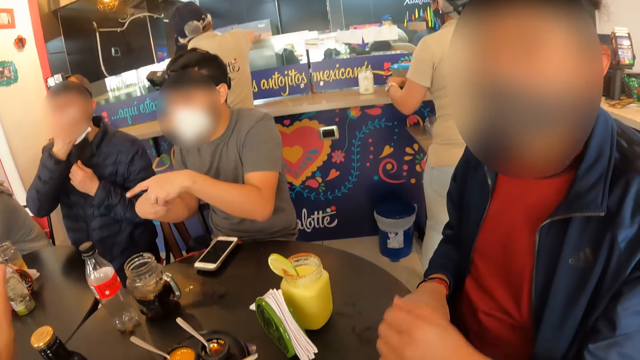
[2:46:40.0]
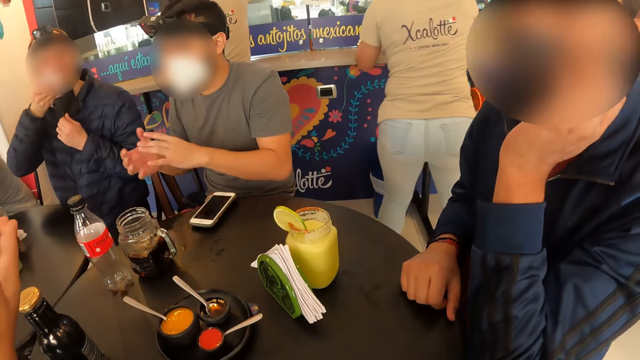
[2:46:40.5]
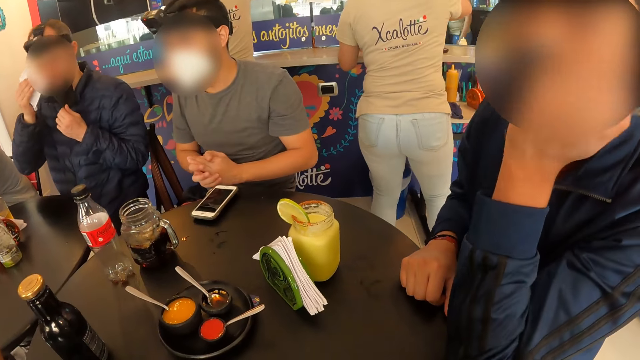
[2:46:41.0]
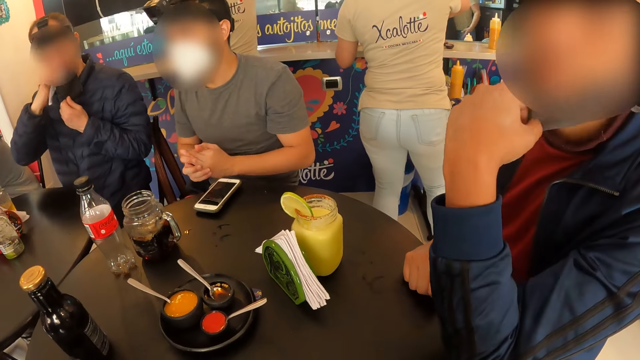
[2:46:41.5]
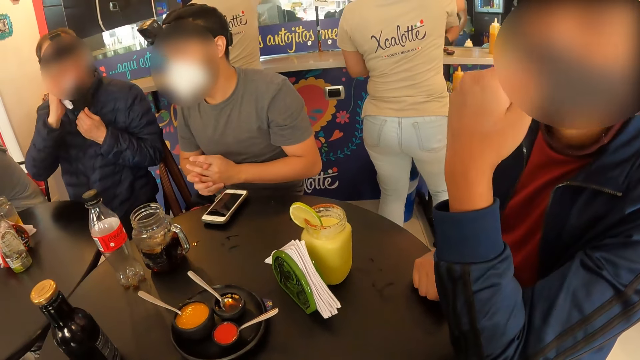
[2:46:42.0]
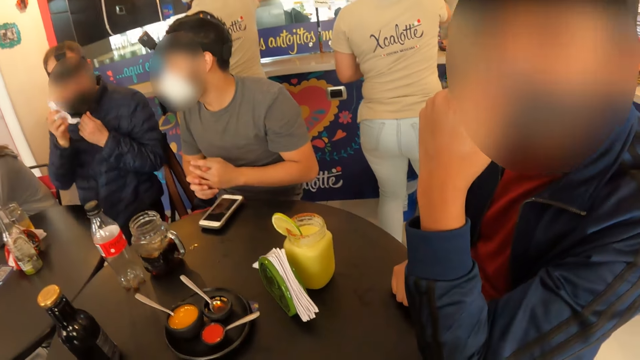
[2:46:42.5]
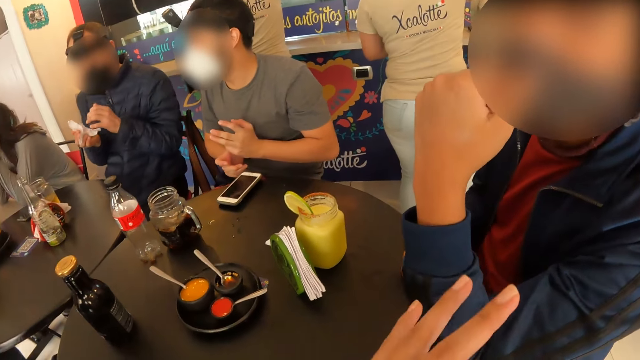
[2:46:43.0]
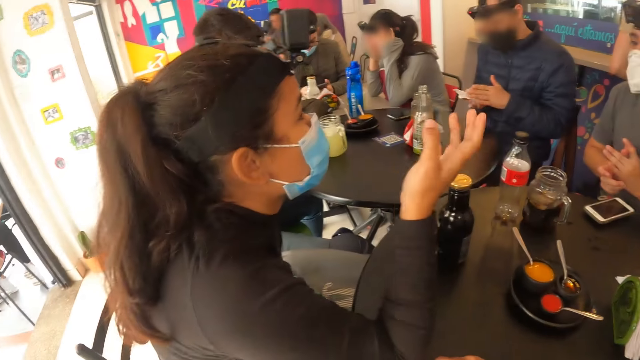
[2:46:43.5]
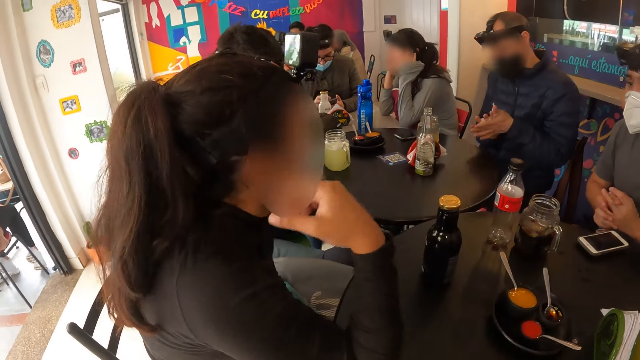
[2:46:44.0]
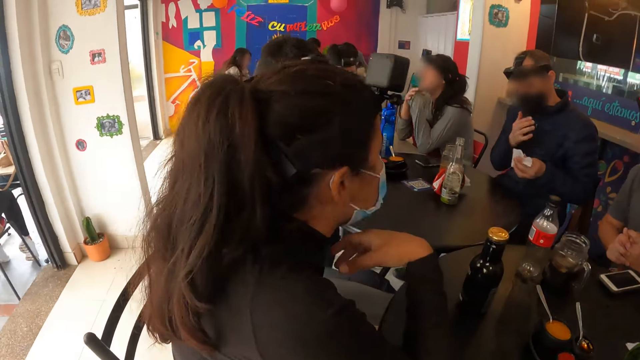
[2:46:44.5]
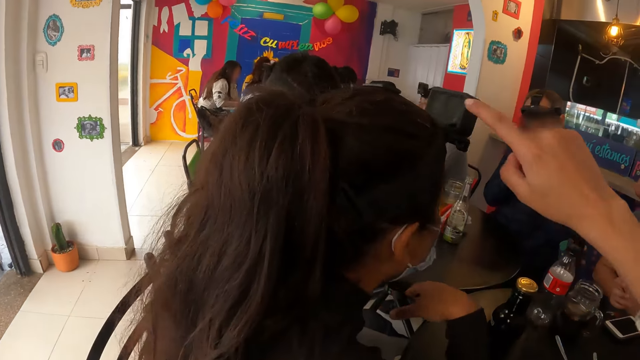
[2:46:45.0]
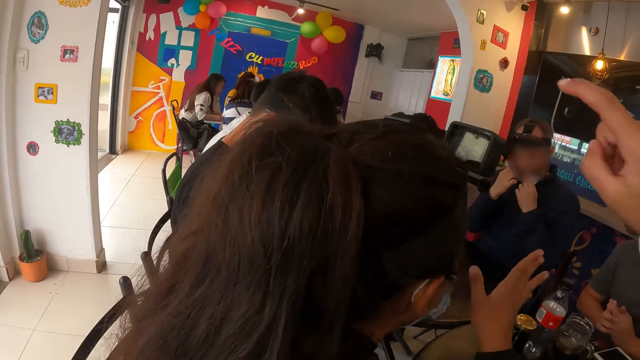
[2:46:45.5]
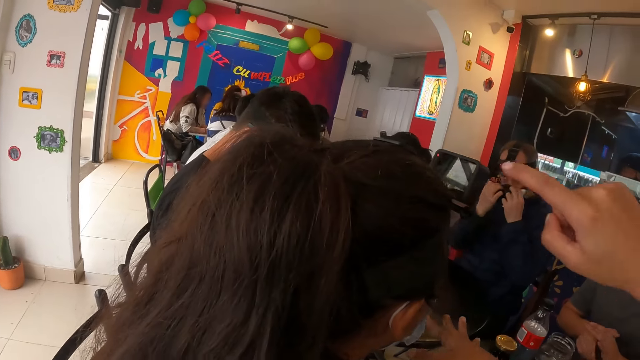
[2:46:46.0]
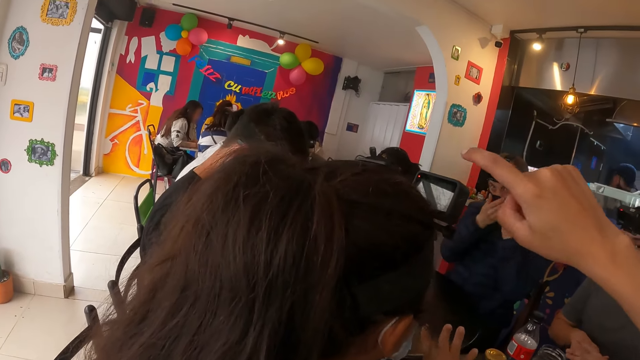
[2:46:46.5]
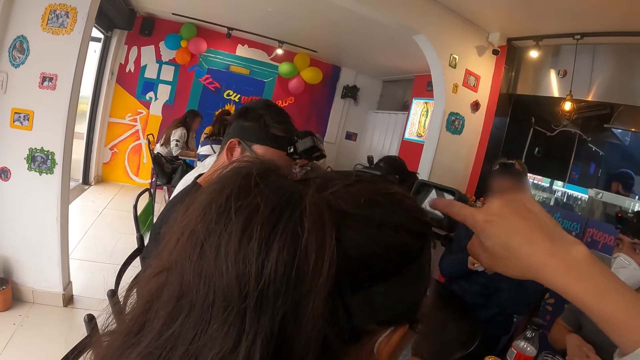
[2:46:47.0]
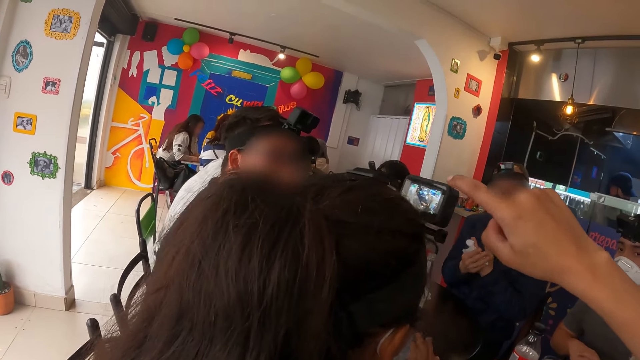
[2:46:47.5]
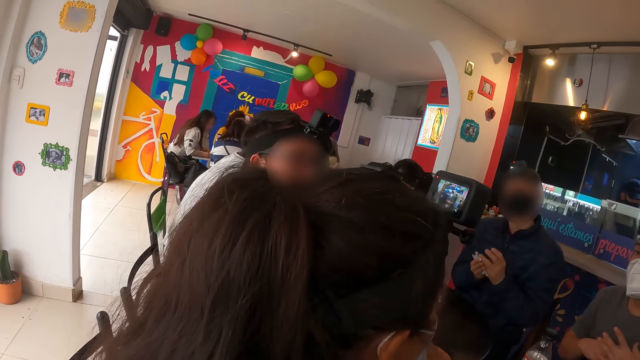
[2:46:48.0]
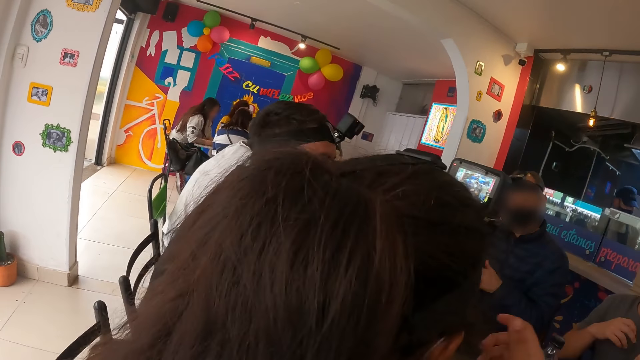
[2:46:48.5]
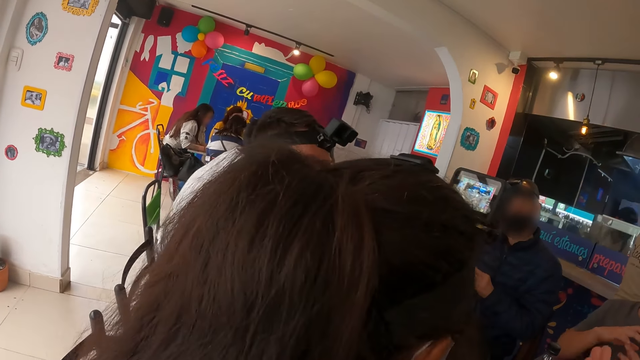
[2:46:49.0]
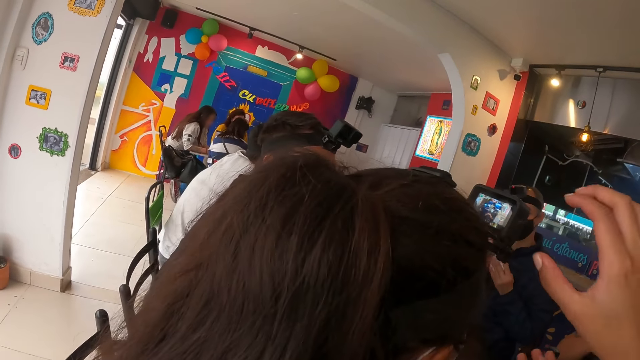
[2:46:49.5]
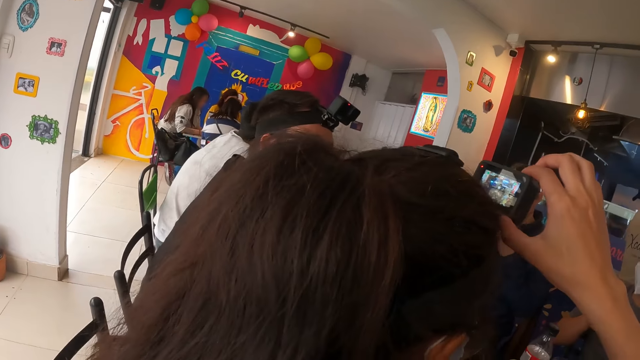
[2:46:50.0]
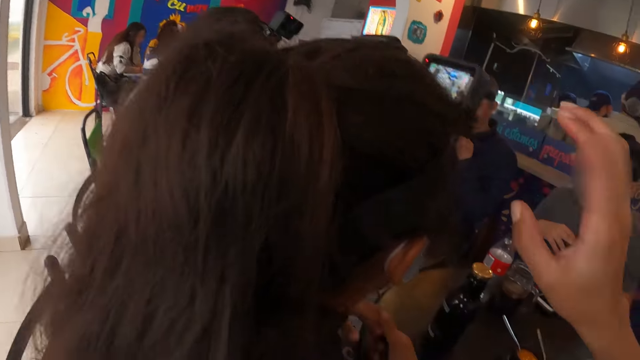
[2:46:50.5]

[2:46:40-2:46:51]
The camera wearer stares around the room. The man cleans both his hands with the tissue. The camera wearer operates the camera on a woman's head. He touches the camera on the woman. He switches on the camera on the woman. He operates the camera on the woman's head with his right hand. He adjusts the camera.

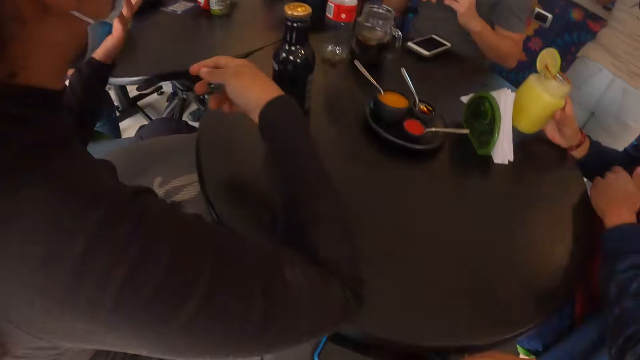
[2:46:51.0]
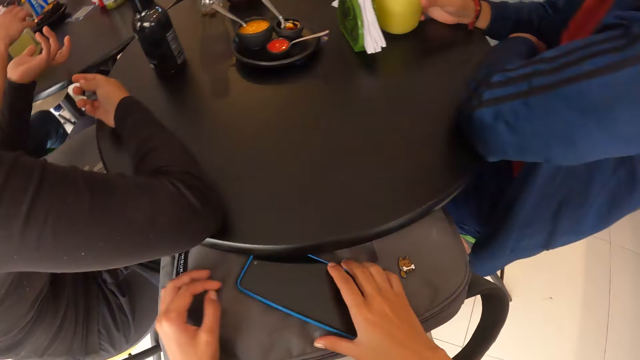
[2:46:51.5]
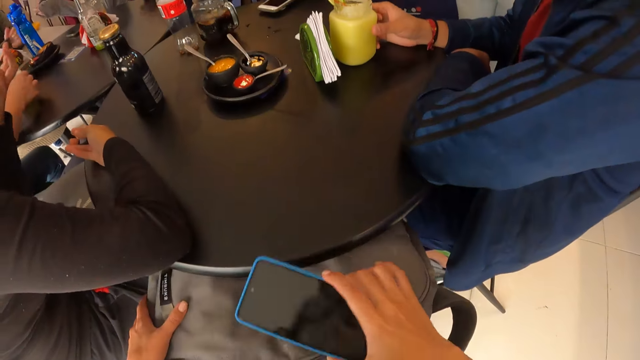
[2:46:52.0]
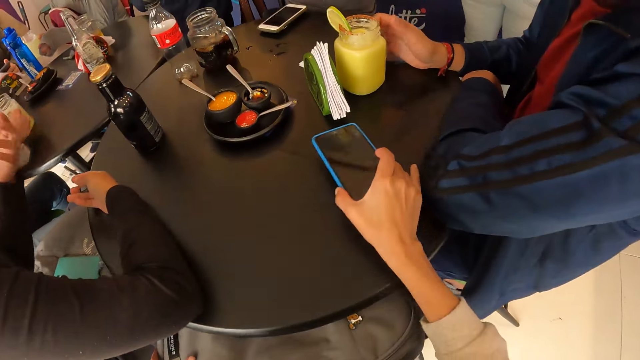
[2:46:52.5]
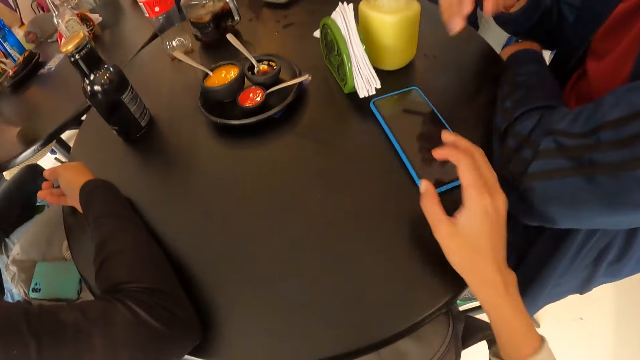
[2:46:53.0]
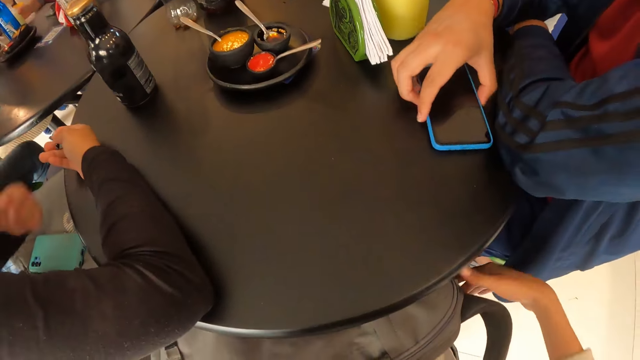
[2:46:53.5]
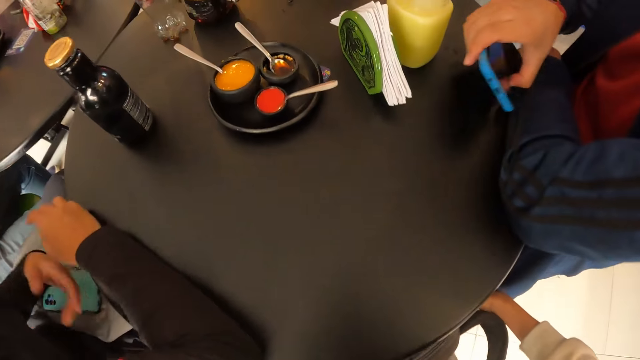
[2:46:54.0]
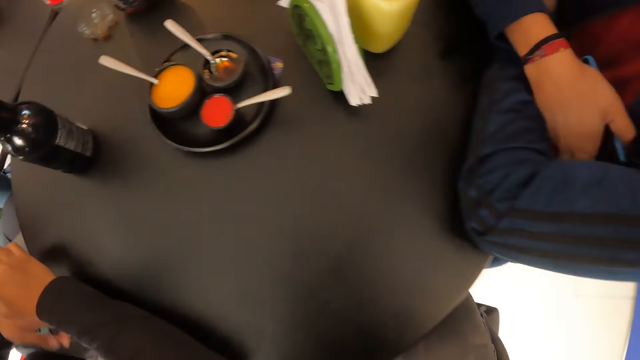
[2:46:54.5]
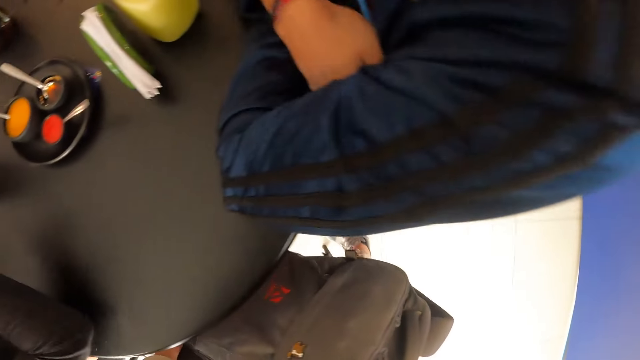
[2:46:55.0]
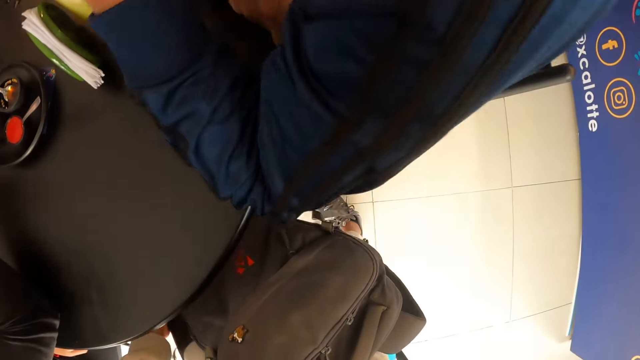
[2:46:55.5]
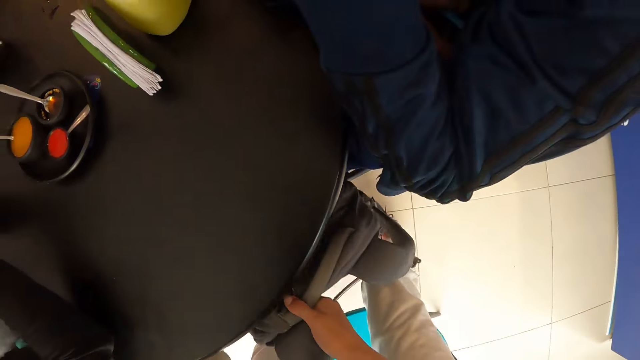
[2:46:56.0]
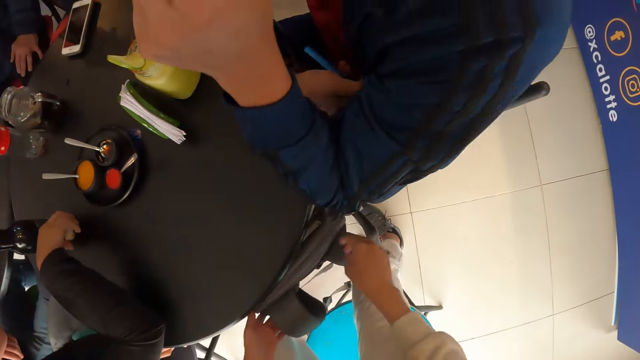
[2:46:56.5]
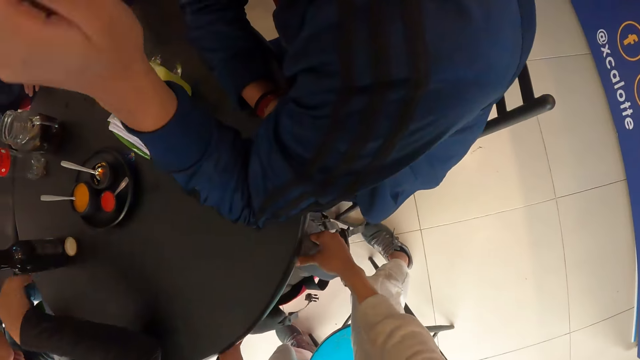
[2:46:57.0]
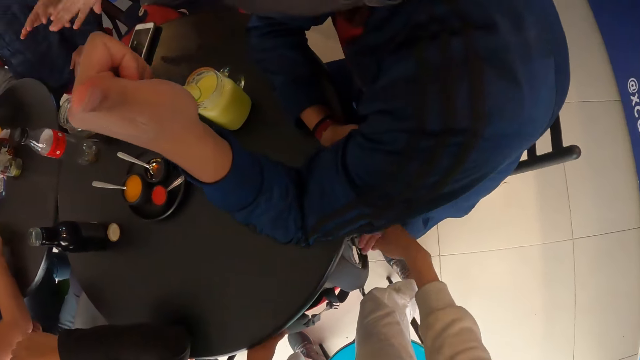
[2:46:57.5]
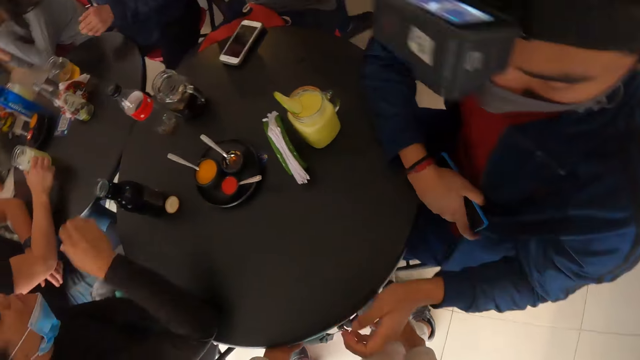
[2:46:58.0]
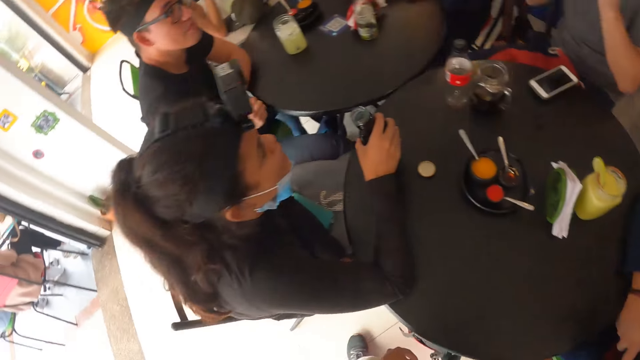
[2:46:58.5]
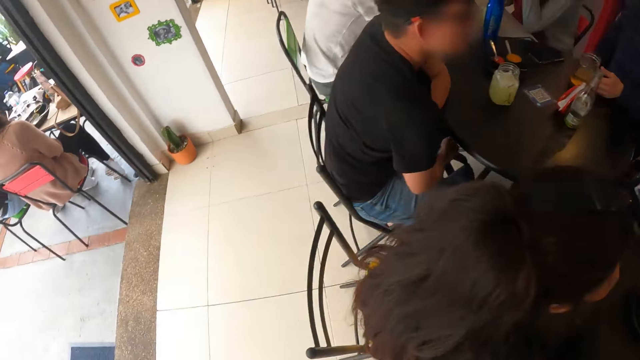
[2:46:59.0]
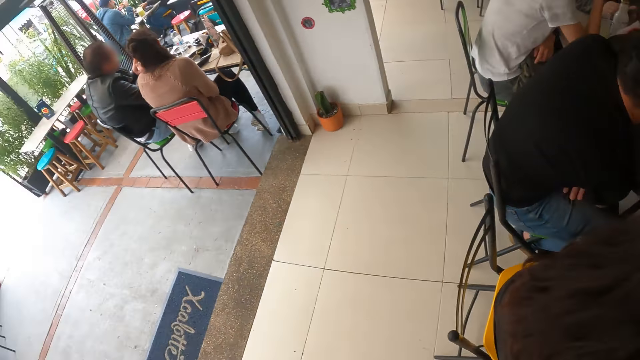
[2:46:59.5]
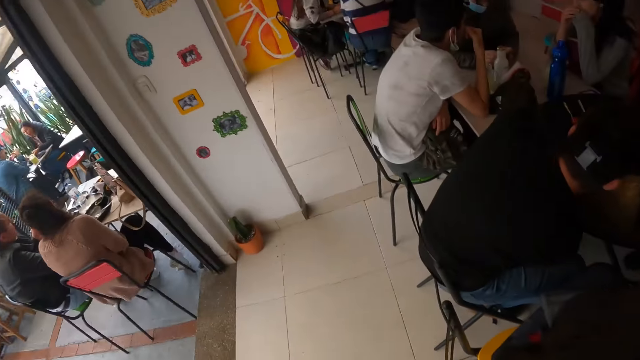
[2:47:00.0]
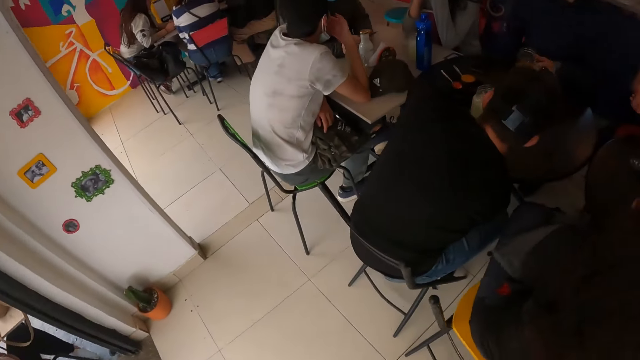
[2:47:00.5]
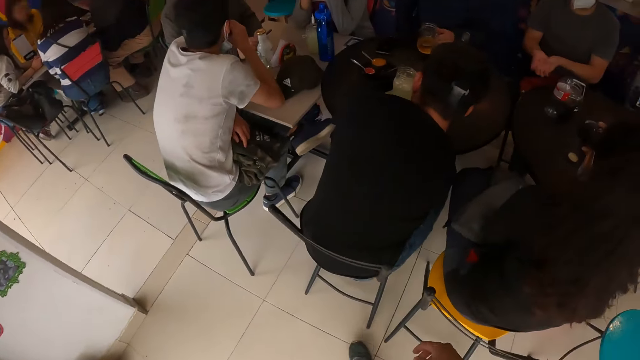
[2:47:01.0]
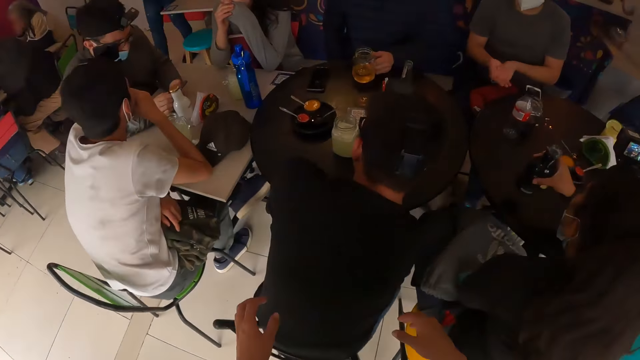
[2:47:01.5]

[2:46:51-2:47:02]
The camera wearer picks up a phone on a bag with their right hand, holds the bag with their left hand on their lap, and places the phone on the table with their right hand. The man picks up the phone on the table with his right hand. The camera wearer picks up the bag on their lap with their right hand. They stand up from a chair and drop the bag on the floor with both hands. The woman picks up a water bottle on the table with her right hand and drinks from the water bottle in her right hand. The camera wearer moves around.
